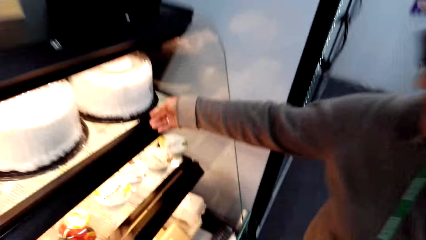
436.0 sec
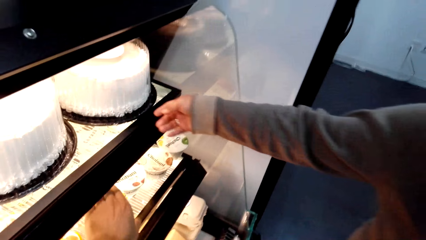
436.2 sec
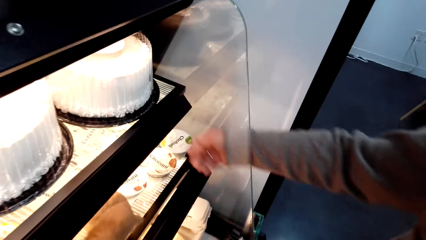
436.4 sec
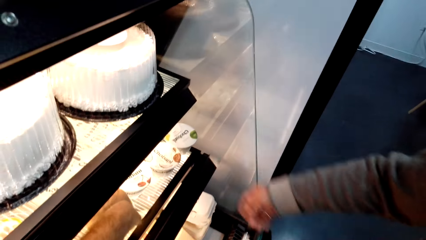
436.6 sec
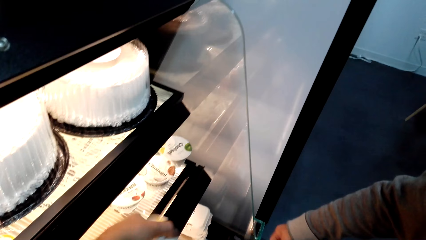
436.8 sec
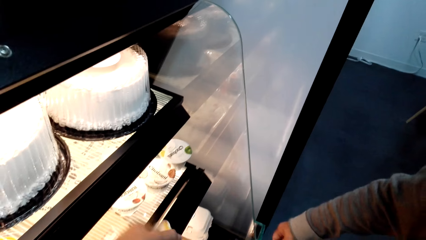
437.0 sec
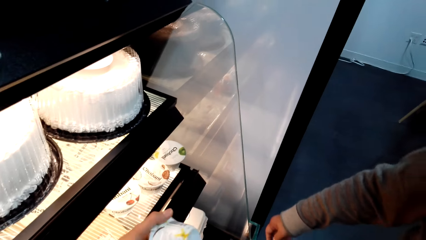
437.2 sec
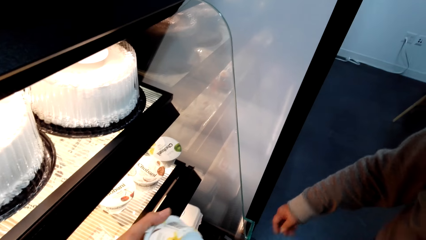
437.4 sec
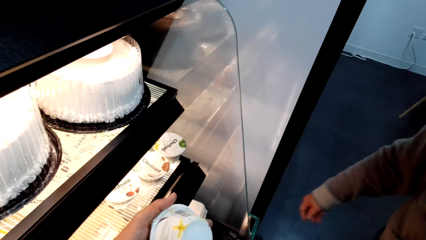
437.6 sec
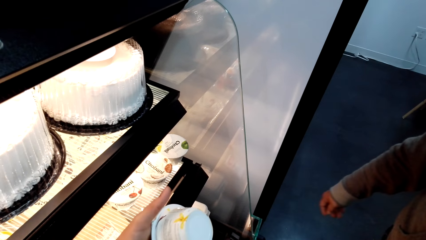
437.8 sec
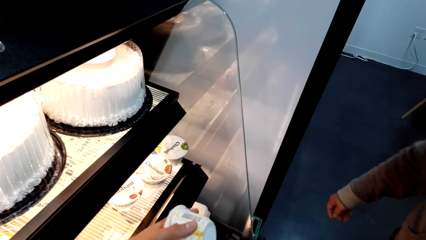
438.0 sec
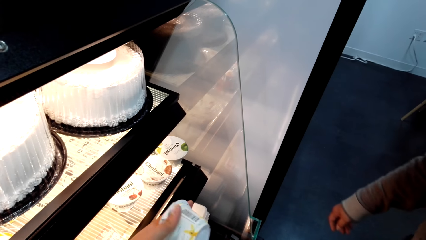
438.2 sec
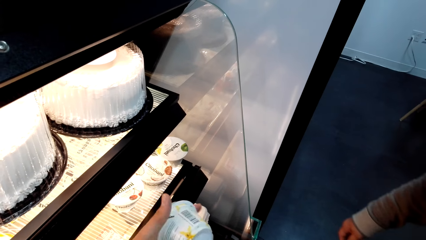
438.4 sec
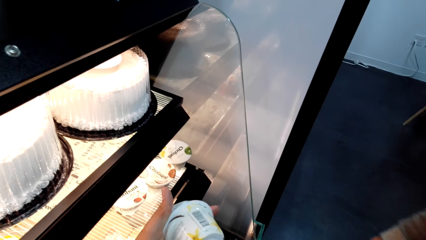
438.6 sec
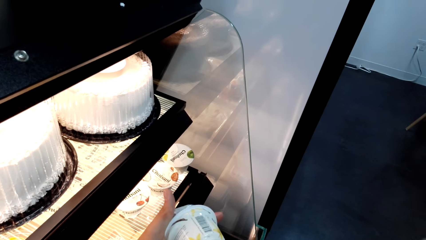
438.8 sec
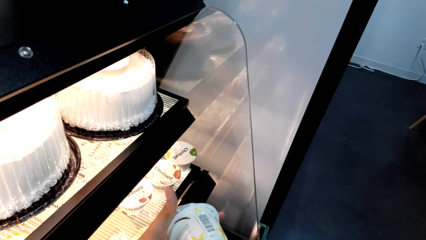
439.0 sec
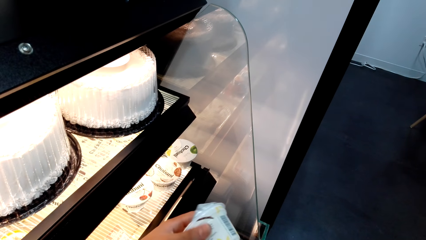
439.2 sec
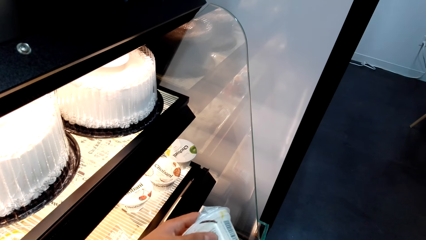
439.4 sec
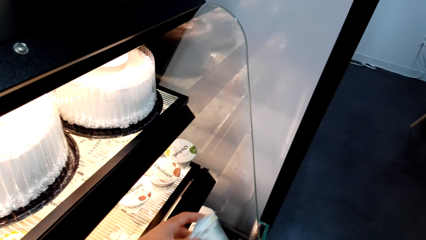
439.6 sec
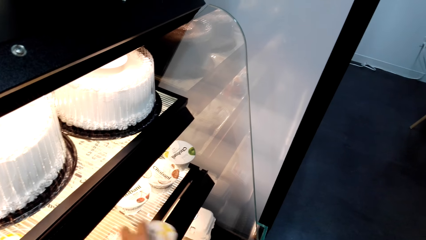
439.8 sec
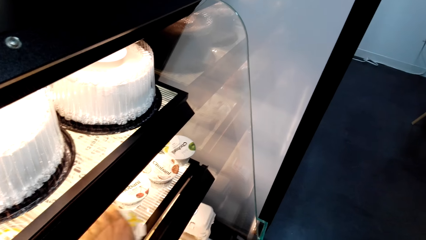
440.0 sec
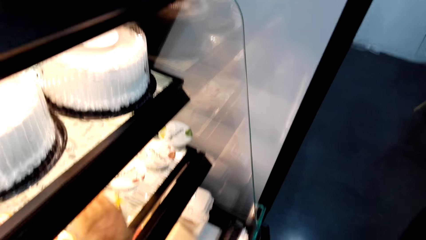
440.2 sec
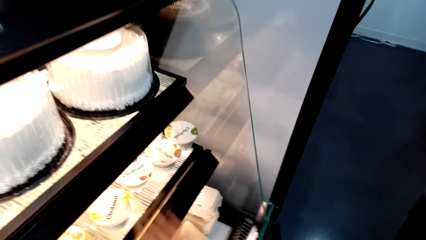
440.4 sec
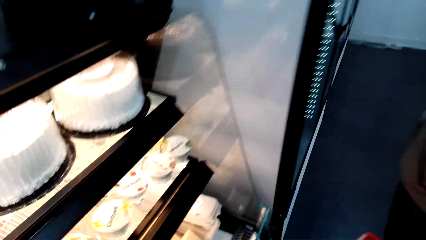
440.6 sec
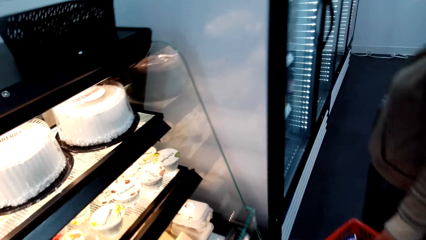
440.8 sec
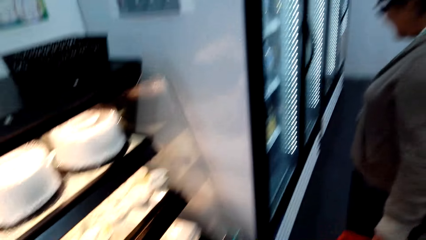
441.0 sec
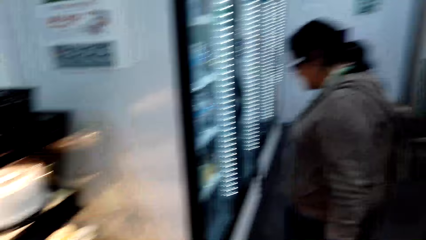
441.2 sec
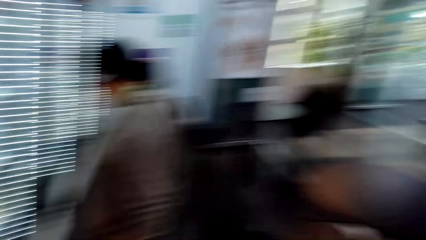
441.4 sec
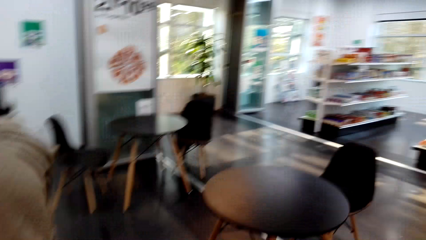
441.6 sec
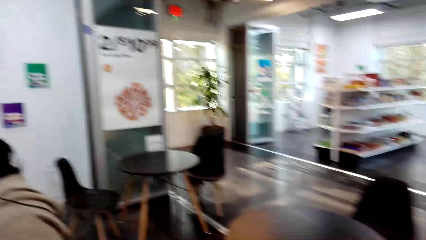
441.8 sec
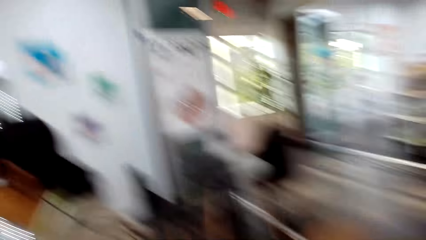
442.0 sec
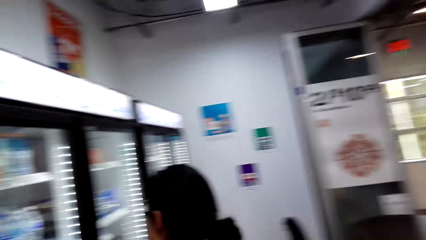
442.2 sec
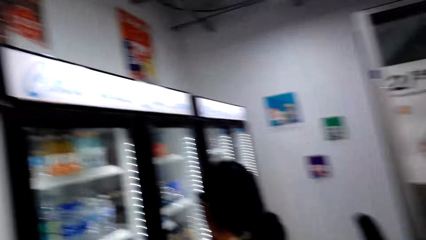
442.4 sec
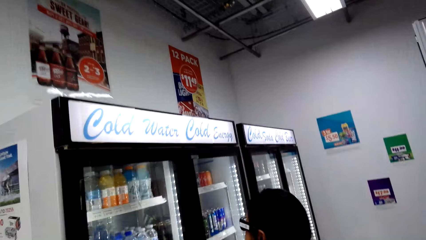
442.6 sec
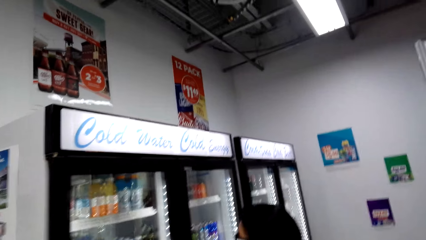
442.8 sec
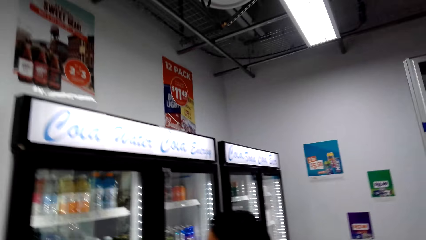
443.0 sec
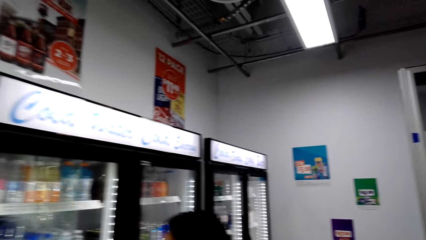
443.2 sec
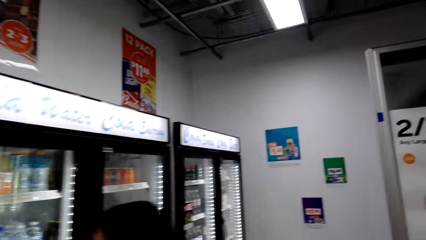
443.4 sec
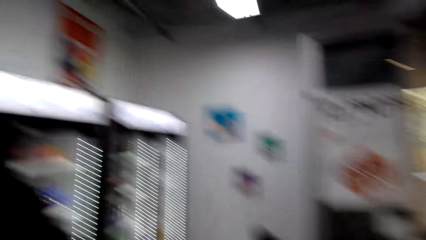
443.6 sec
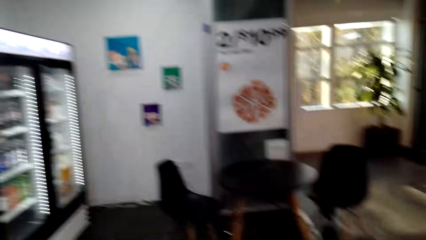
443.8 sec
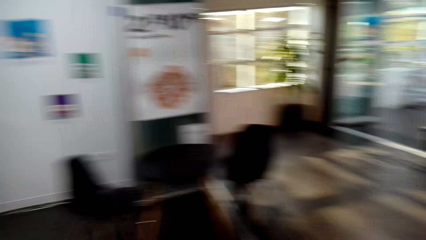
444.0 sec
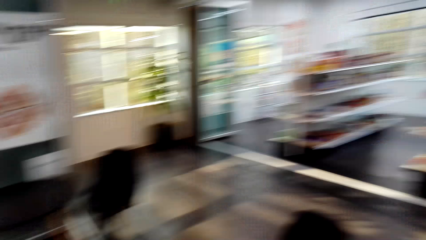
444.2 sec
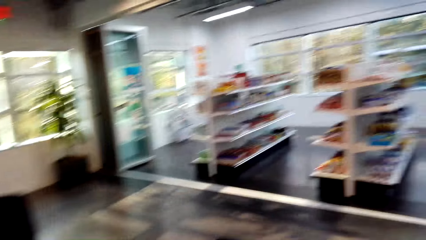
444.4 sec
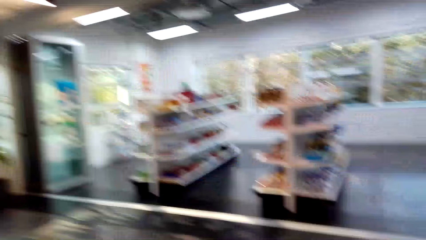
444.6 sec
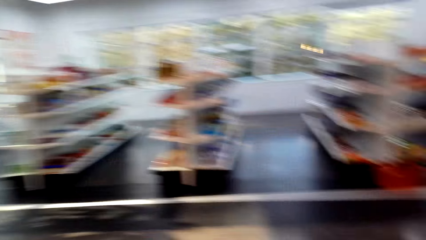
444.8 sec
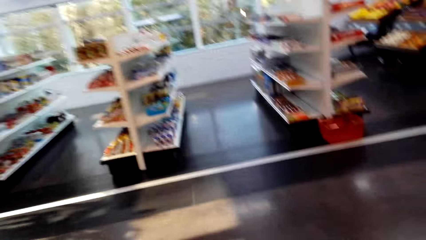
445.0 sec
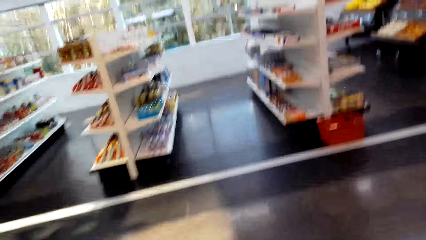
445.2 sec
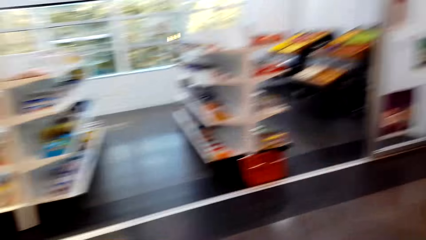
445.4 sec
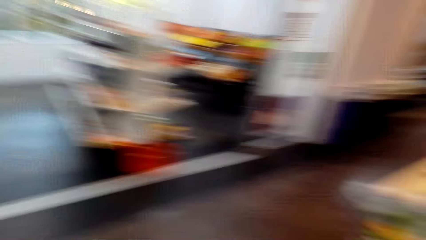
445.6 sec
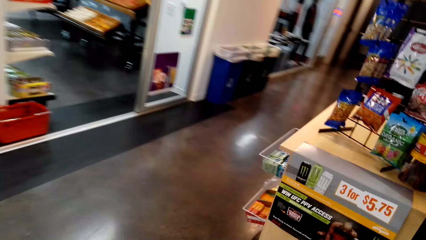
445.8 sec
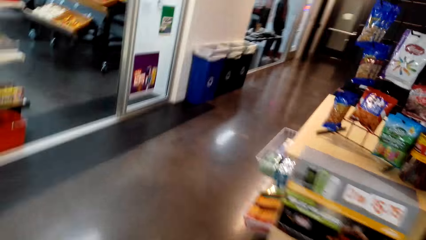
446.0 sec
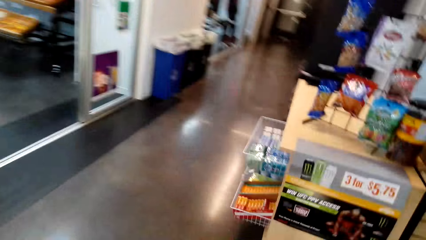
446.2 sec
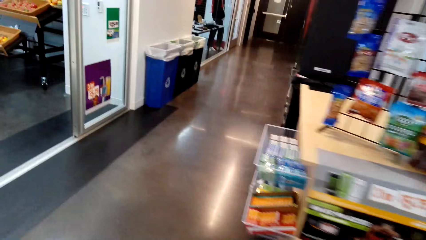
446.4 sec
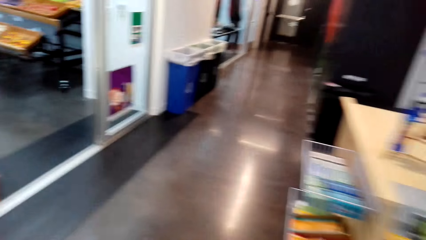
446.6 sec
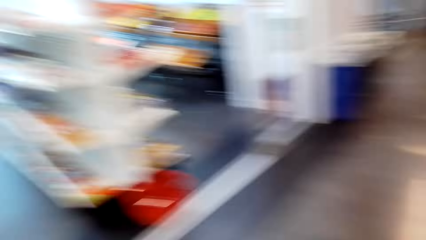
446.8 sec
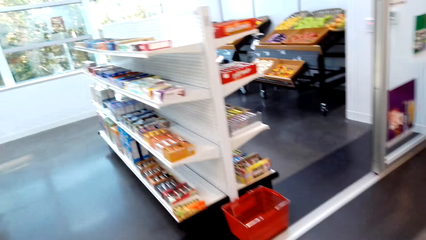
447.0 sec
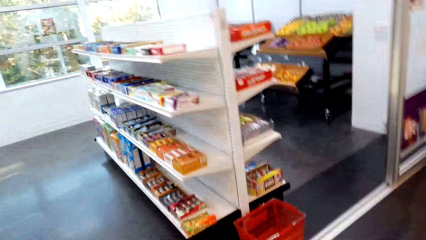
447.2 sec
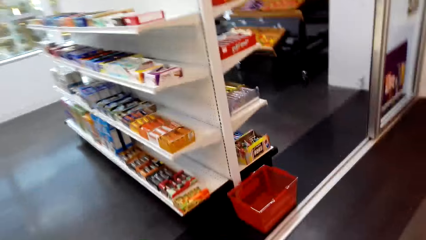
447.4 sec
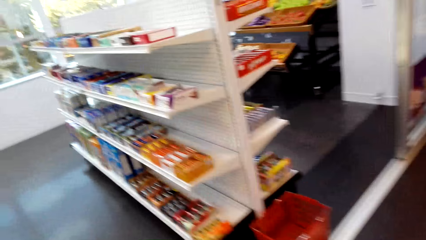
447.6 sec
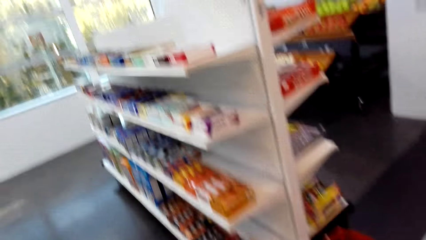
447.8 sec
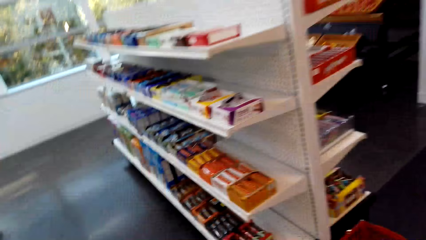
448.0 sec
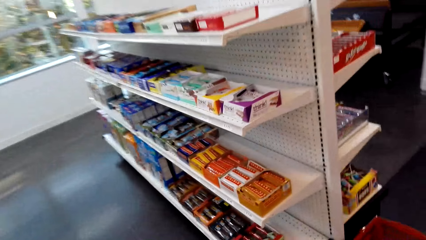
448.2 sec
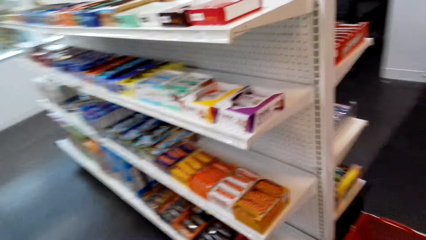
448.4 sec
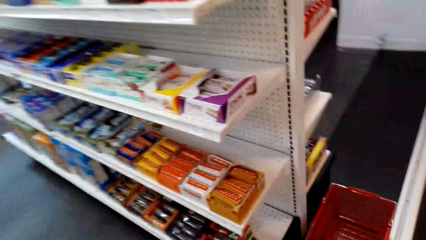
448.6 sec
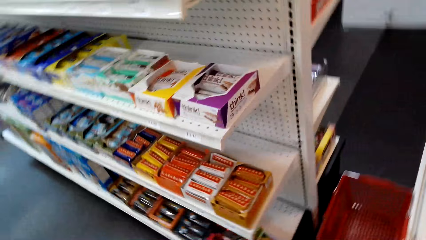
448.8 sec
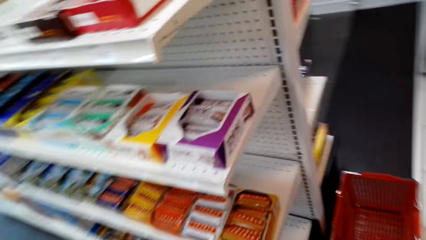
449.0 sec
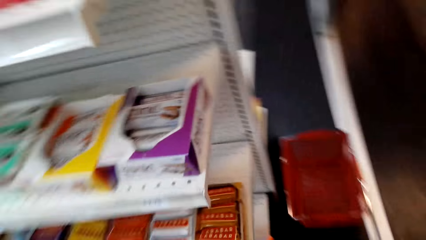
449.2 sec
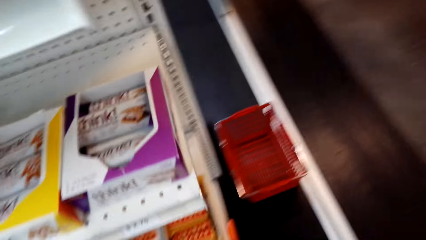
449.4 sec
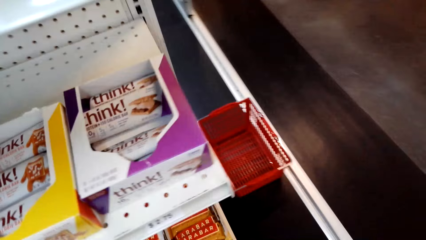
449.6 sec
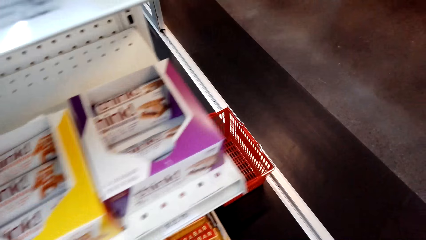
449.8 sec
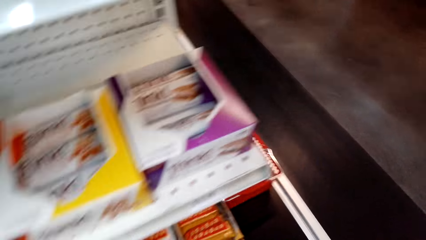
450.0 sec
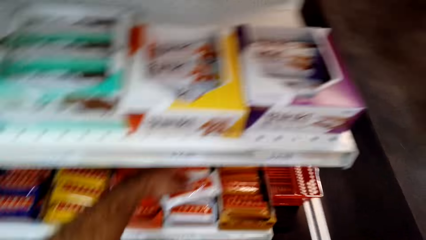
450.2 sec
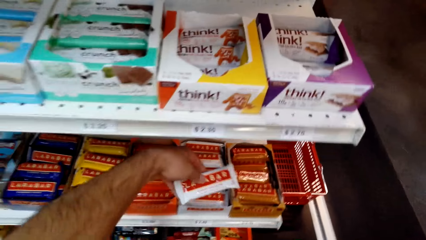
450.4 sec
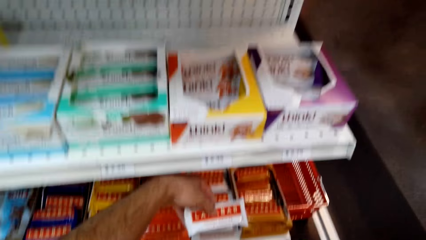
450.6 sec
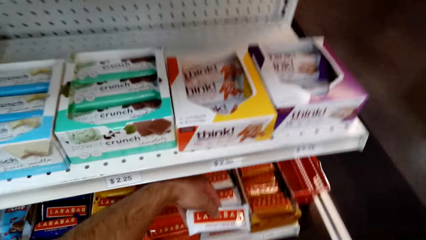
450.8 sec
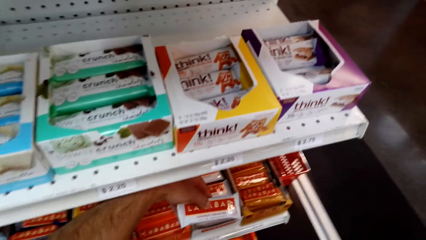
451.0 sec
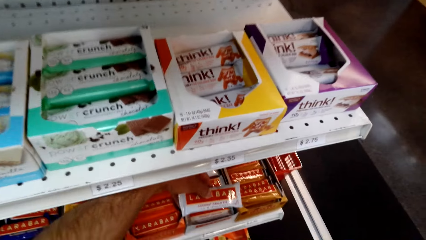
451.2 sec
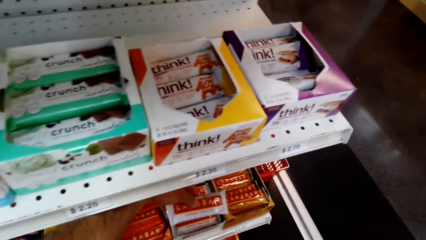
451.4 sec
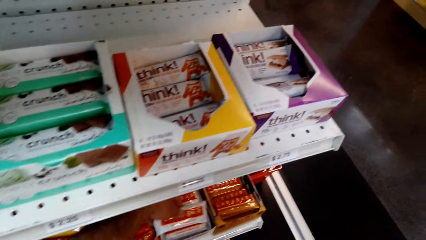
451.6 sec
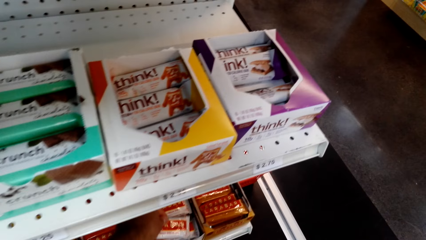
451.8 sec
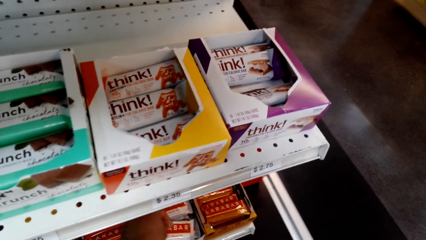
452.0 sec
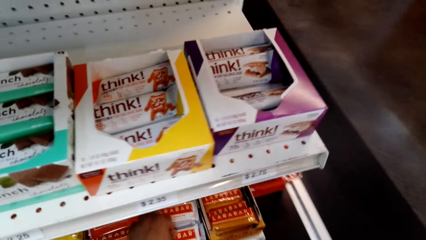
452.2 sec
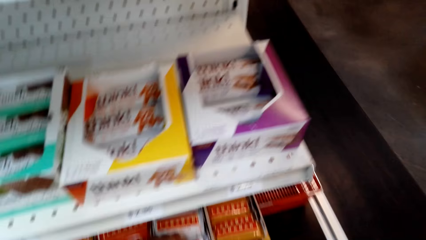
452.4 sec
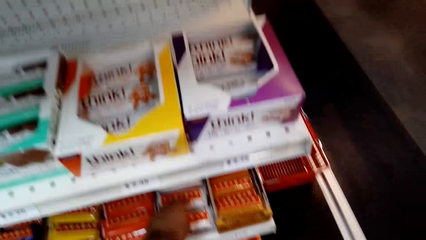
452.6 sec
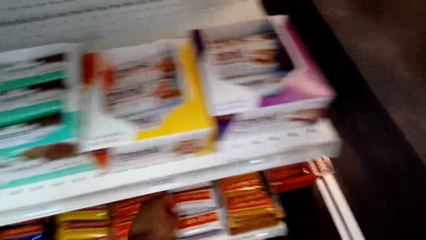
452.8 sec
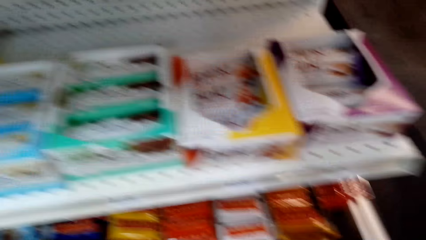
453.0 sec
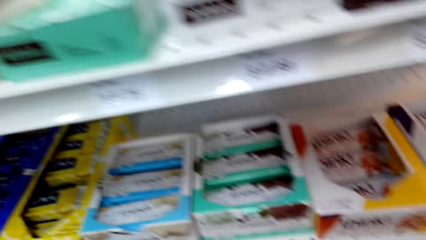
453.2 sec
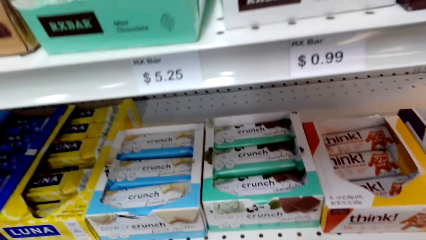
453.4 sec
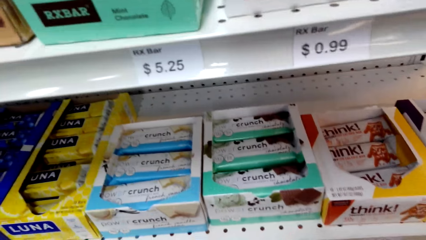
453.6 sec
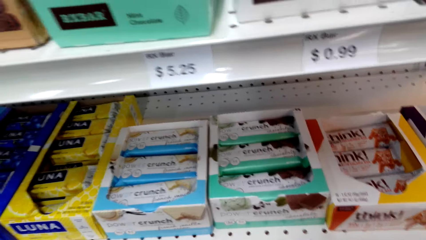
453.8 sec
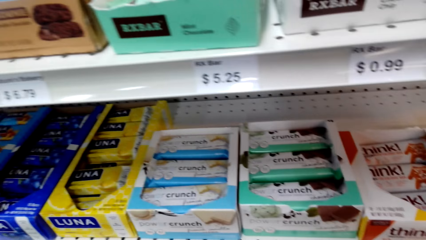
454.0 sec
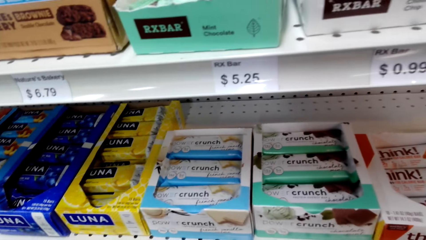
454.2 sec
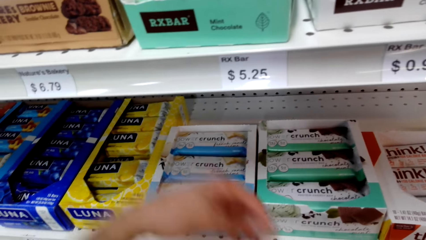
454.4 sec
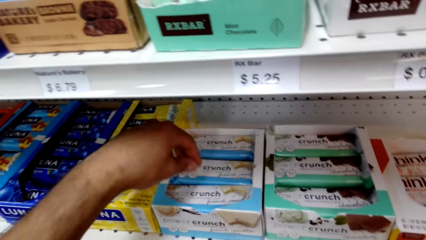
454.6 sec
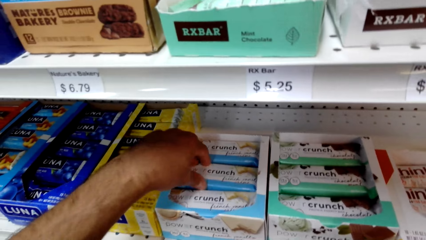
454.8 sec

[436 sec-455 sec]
The camera wearer picks a tin of something. They place the tin of something on the shelf. They walk in the shop. They pick a packet of something. They touch a Lara bar. They place the packet of something on the shelf.
